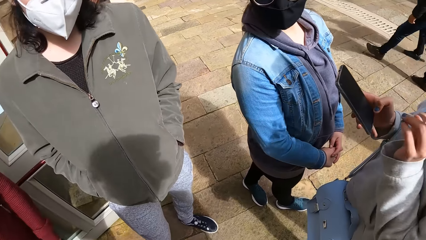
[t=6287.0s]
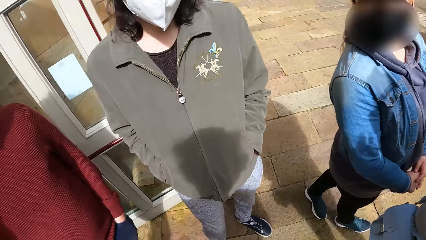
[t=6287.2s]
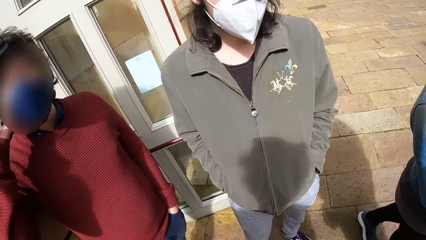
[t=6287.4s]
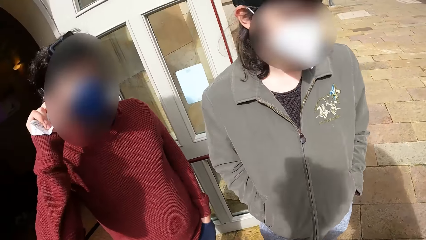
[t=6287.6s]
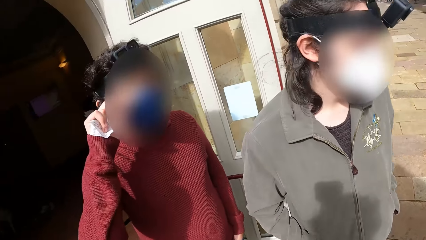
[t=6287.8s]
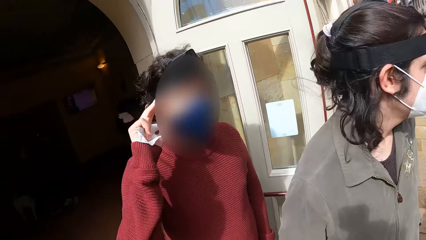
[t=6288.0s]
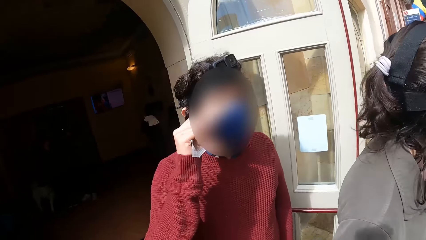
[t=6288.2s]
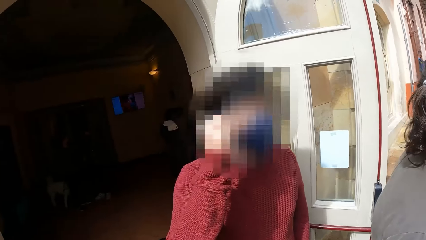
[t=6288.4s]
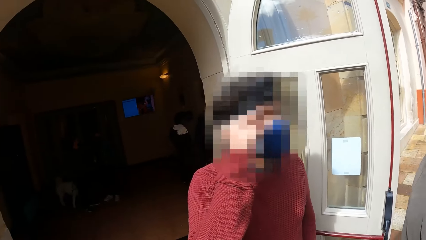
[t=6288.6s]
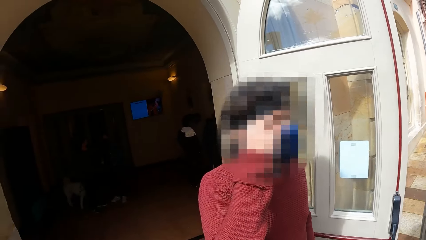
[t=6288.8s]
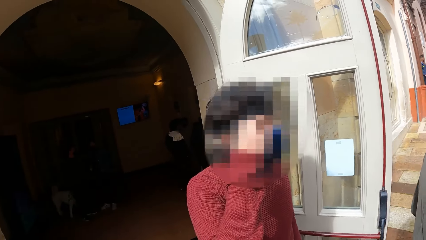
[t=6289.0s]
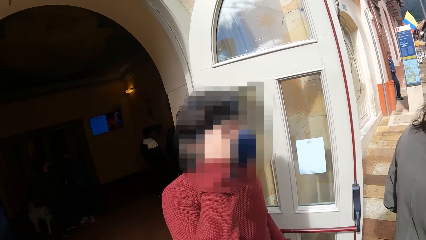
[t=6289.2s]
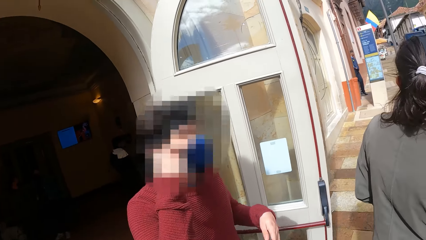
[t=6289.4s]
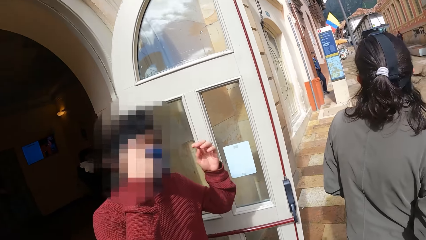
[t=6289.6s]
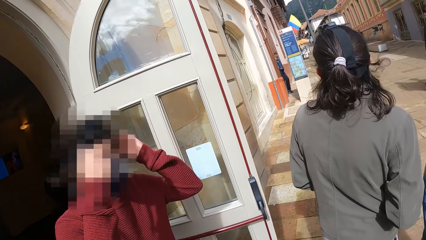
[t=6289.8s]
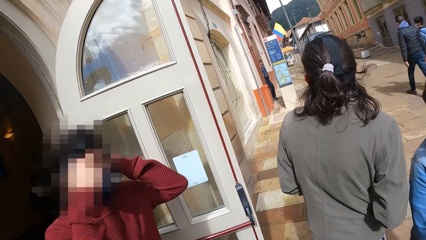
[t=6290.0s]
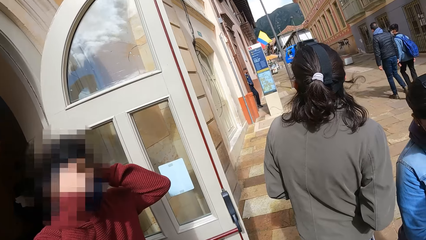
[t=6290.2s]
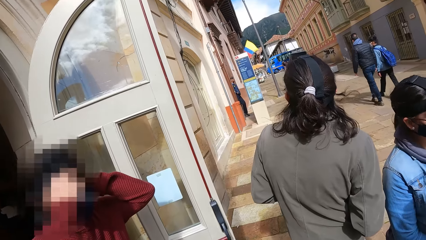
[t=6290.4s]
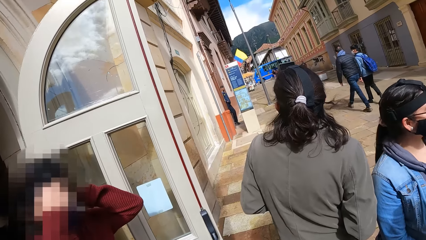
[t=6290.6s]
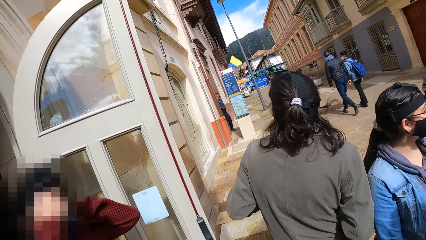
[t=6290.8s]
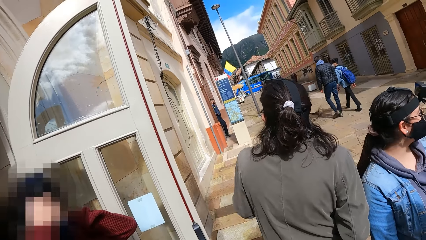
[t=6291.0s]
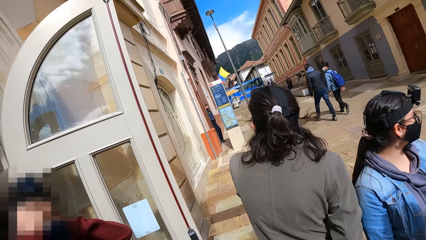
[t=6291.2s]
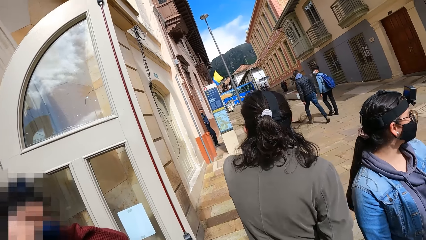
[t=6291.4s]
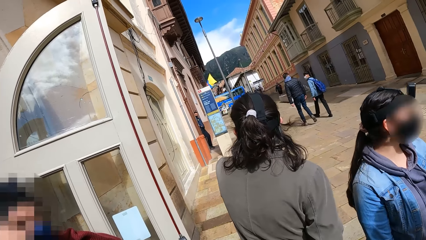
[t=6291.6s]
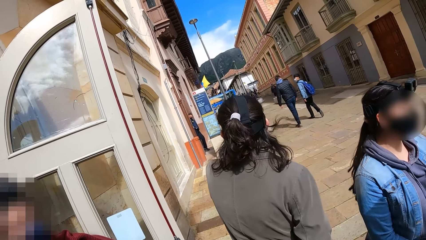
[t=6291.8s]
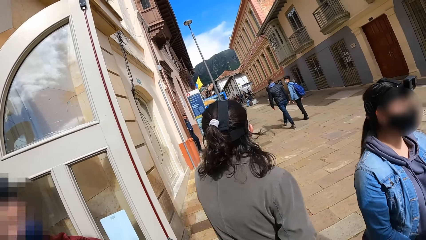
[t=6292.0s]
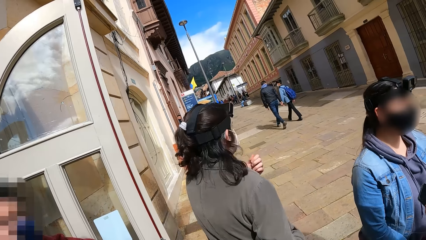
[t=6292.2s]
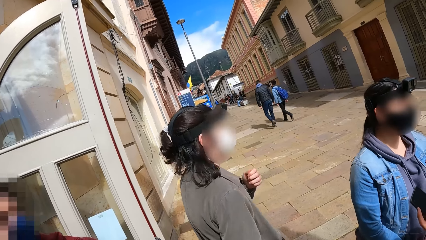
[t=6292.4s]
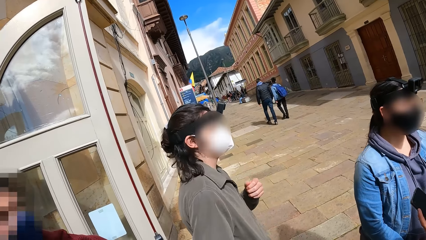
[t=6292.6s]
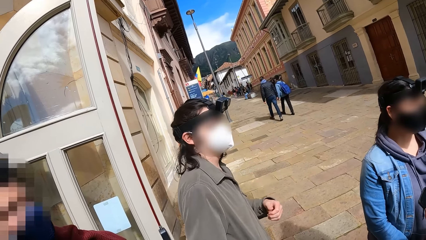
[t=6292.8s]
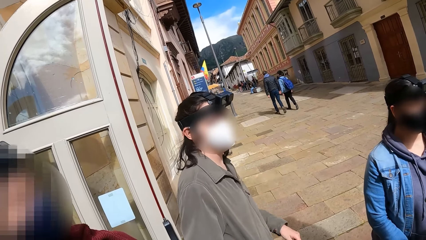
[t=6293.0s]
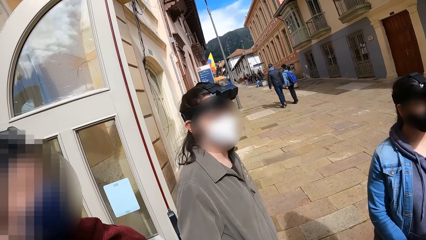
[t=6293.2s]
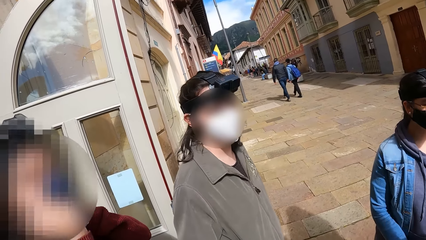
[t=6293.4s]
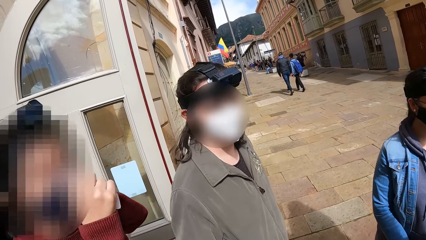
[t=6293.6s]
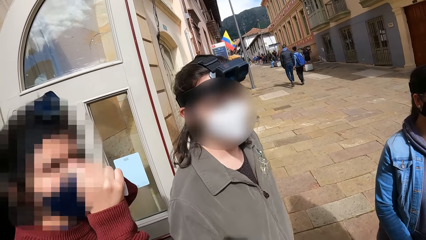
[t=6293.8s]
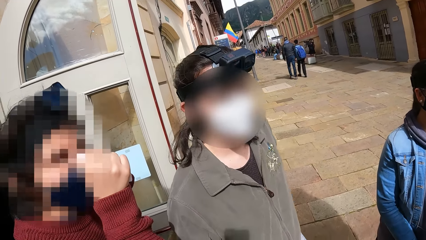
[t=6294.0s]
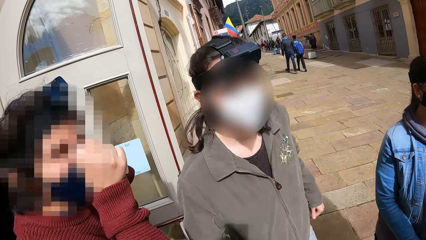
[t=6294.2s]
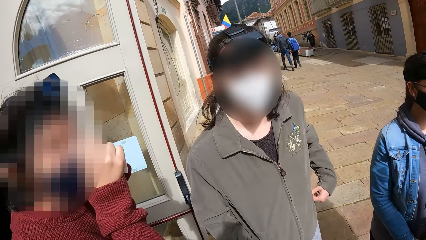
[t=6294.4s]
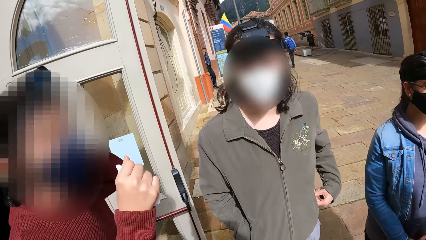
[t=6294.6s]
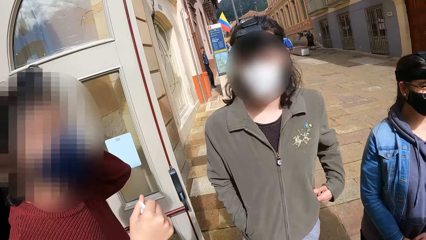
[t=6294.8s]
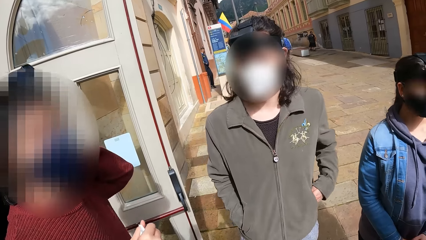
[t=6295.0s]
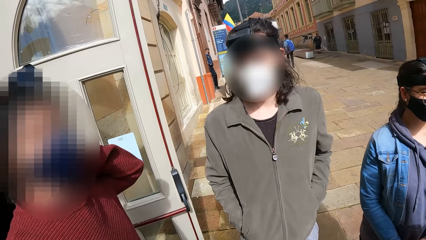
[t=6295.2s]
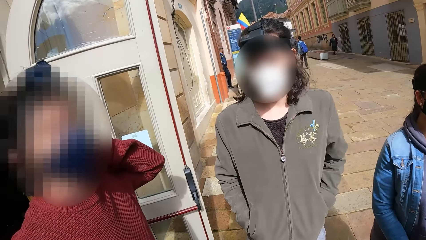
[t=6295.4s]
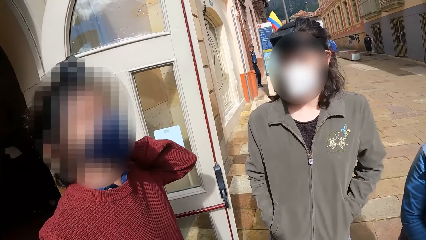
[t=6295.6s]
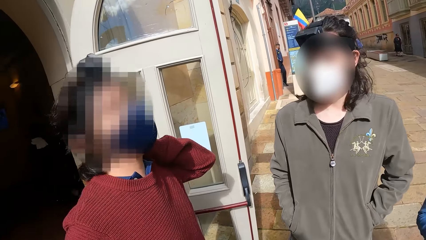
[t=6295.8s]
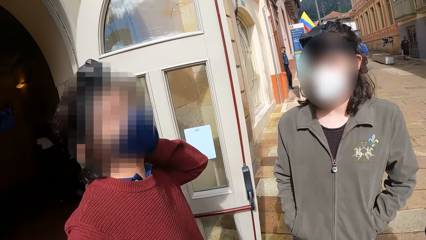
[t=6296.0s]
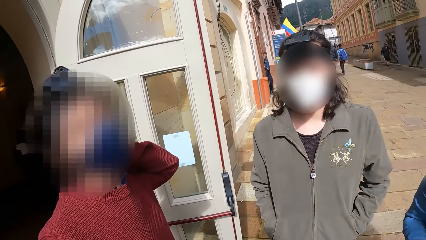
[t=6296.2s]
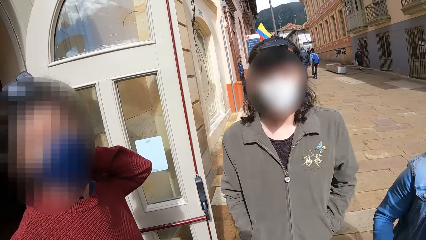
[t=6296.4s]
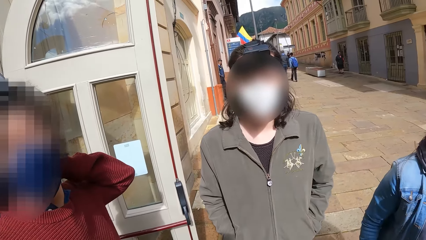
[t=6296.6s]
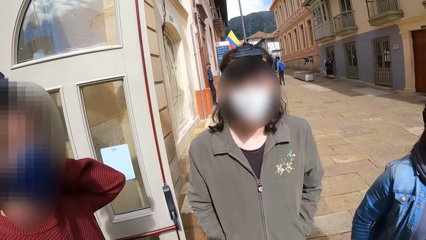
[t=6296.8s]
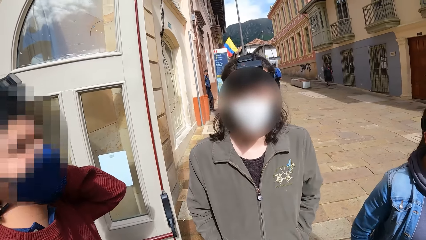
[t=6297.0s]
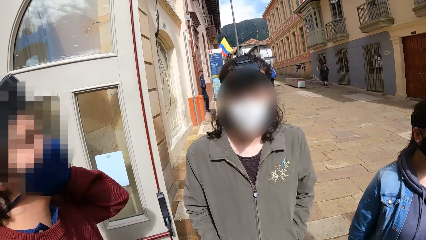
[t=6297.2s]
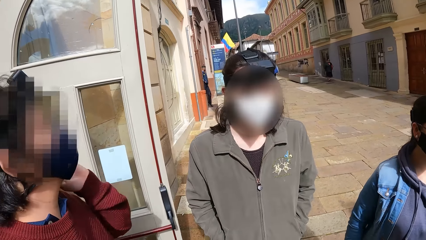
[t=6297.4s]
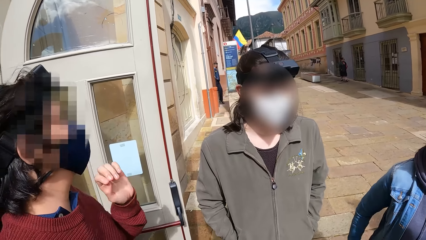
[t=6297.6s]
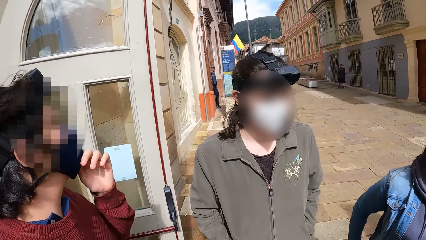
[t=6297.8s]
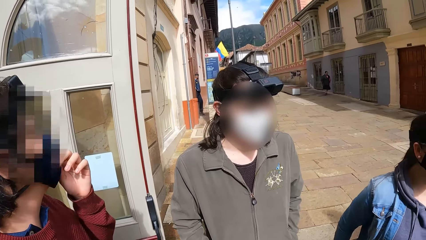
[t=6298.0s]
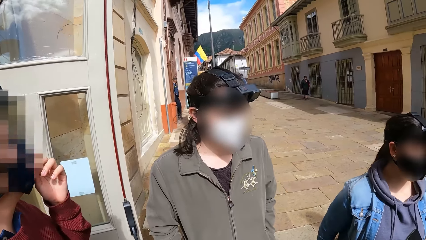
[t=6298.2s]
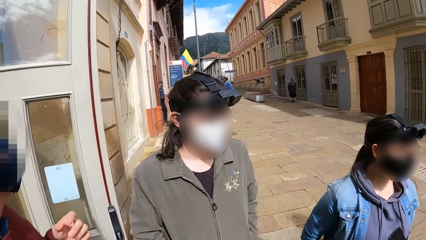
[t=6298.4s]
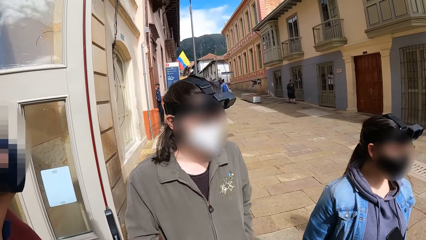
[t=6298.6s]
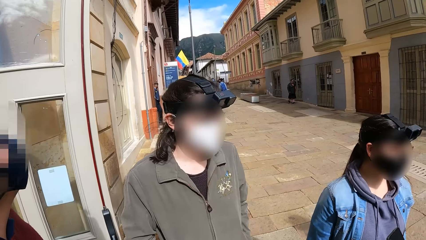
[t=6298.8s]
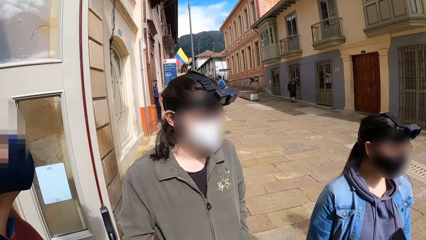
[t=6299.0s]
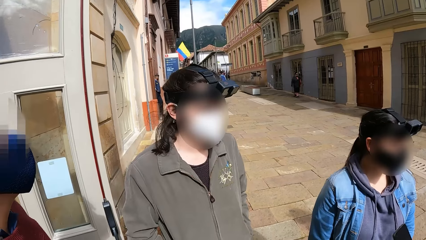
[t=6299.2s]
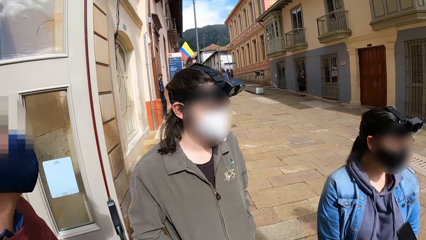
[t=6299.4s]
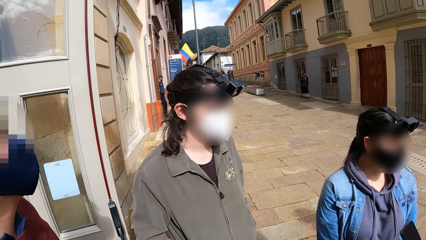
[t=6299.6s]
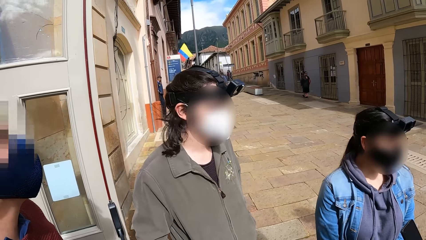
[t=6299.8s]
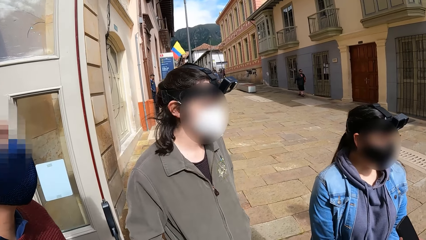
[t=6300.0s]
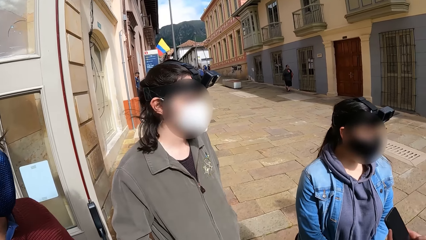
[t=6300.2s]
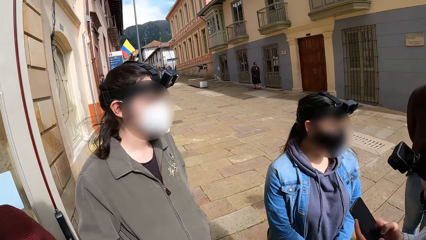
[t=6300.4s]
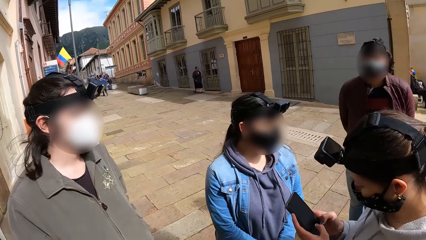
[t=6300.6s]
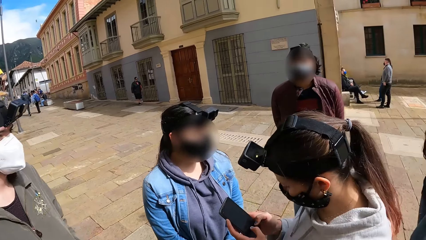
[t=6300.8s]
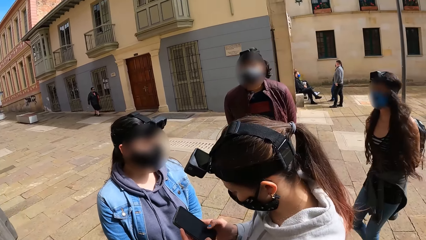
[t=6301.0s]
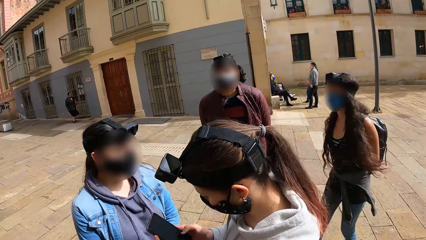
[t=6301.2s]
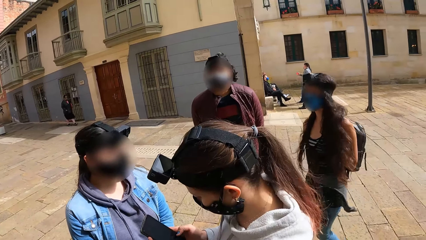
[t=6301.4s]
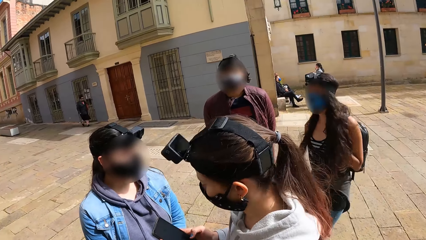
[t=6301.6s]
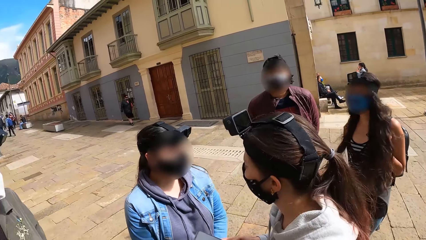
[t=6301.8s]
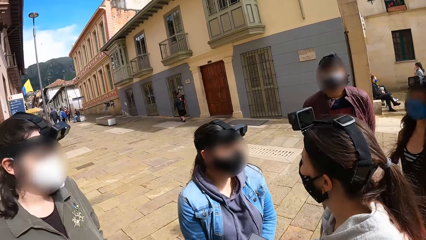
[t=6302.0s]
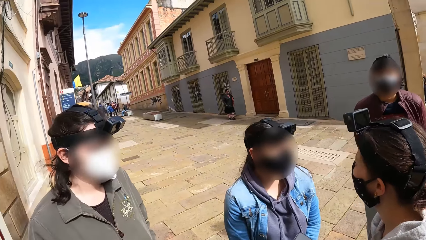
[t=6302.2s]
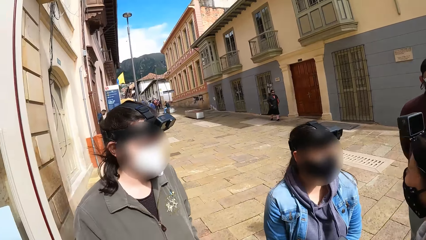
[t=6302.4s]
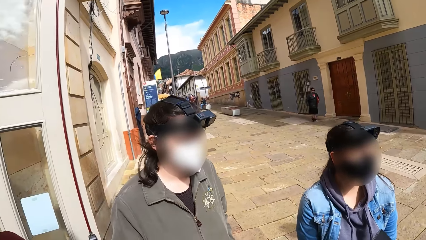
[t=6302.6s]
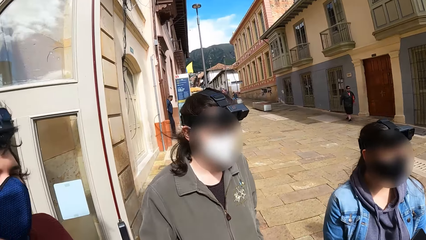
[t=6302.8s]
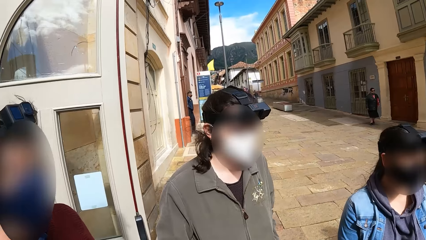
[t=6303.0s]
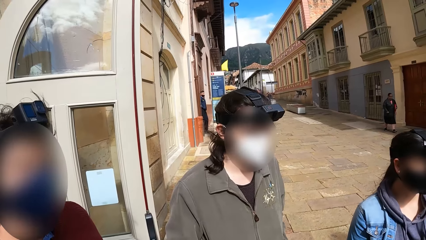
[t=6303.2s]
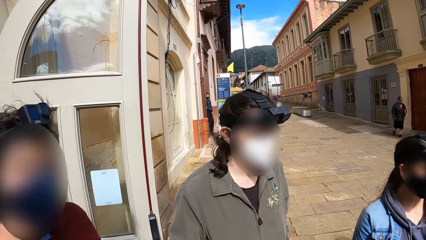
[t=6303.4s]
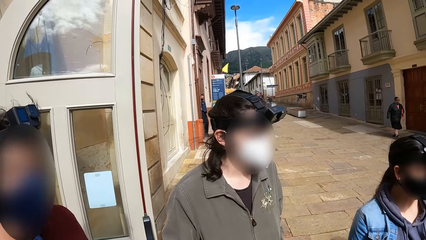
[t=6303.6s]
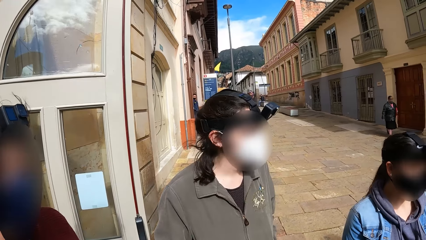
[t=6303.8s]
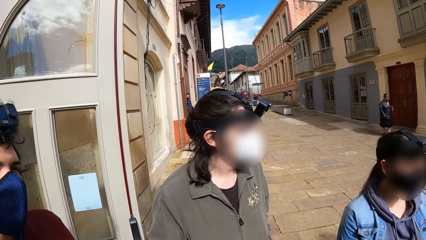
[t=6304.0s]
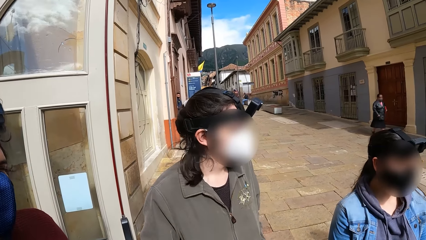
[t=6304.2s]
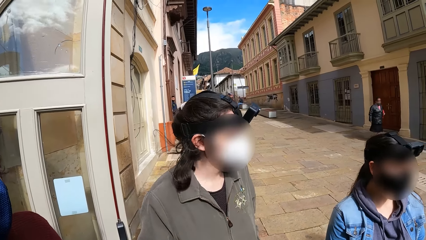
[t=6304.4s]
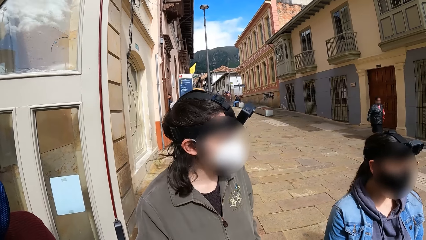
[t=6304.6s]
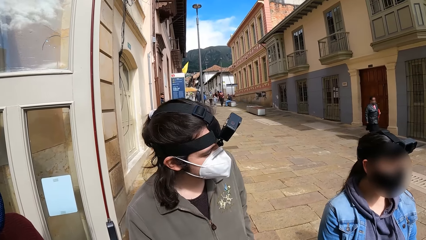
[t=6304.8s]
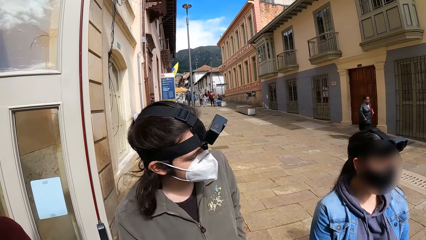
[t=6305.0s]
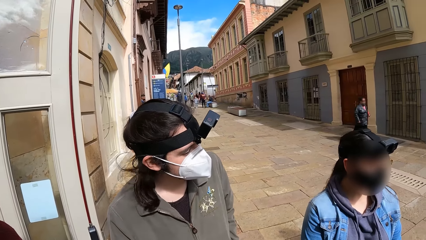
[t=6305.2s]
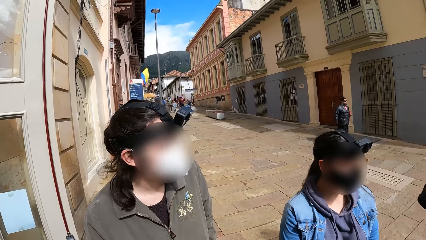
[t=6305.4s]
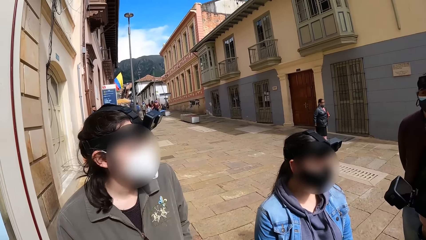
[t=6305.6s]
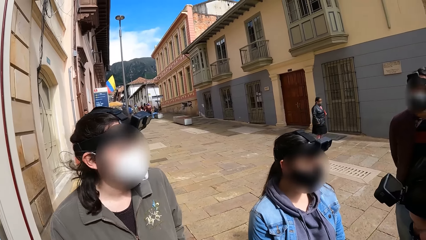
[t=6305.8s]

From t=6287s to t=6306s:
The man adjusts the camera on his head with his right hand. He adjusts the camera on his head with his hands. He adjusts the mask on his face with his right hand. The lady looks at the camera wearer.
